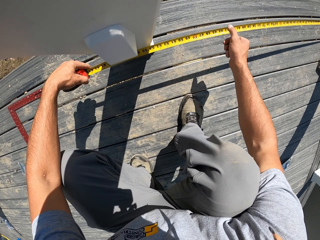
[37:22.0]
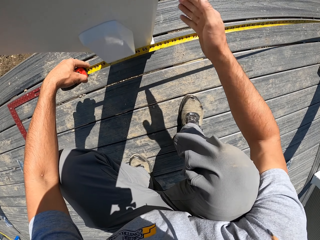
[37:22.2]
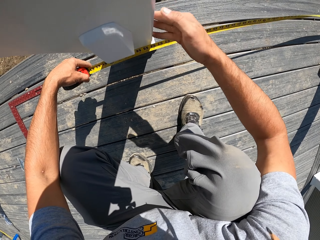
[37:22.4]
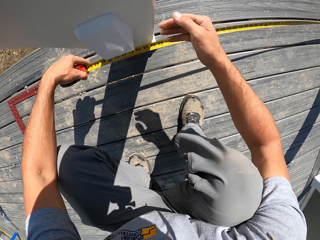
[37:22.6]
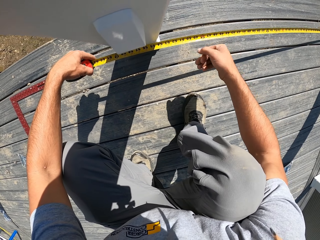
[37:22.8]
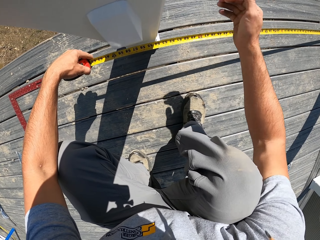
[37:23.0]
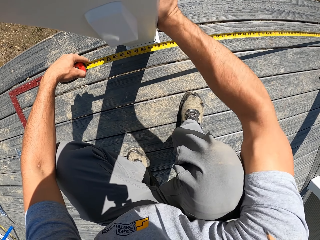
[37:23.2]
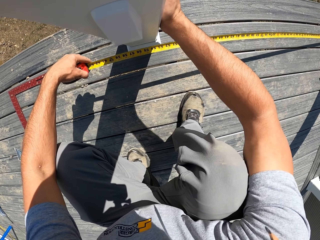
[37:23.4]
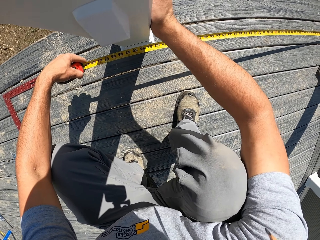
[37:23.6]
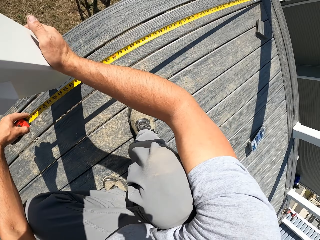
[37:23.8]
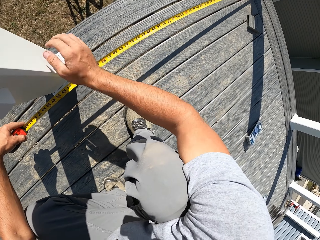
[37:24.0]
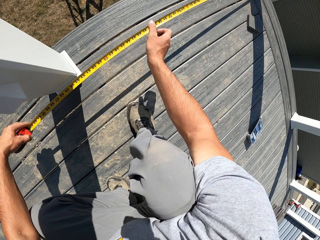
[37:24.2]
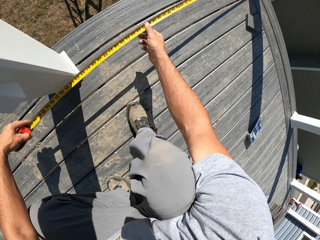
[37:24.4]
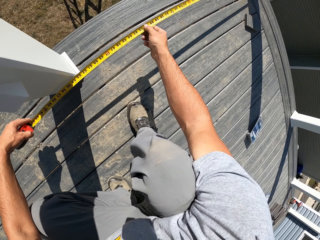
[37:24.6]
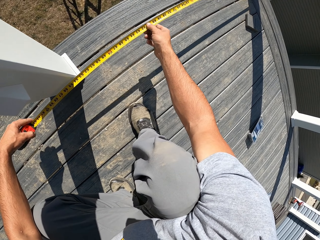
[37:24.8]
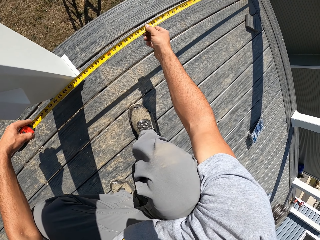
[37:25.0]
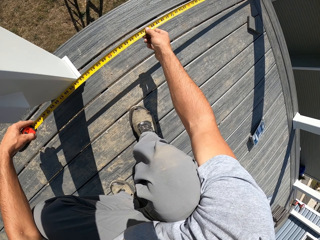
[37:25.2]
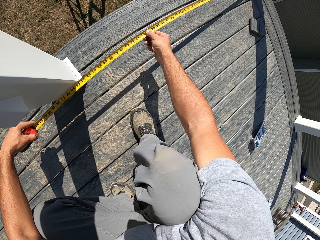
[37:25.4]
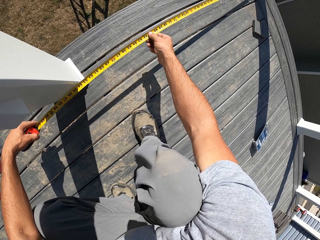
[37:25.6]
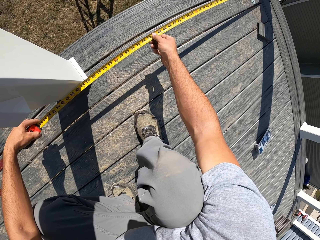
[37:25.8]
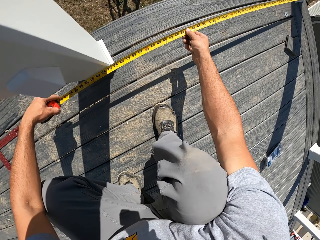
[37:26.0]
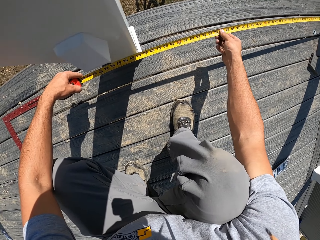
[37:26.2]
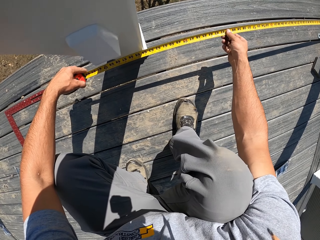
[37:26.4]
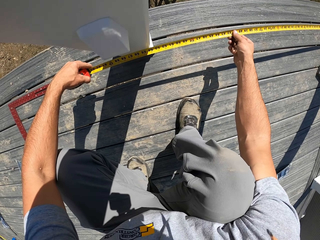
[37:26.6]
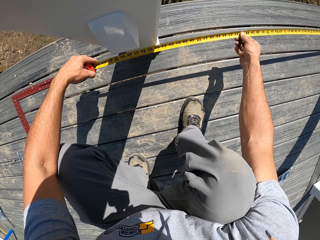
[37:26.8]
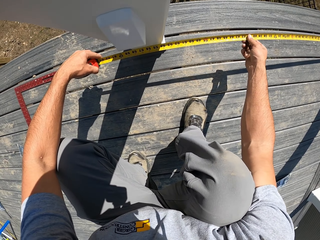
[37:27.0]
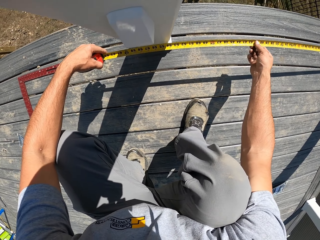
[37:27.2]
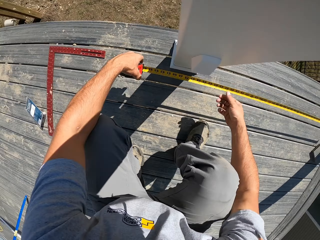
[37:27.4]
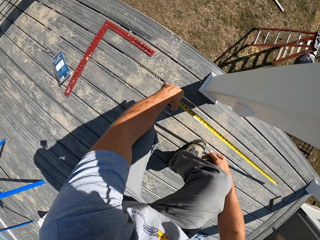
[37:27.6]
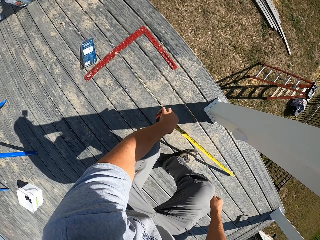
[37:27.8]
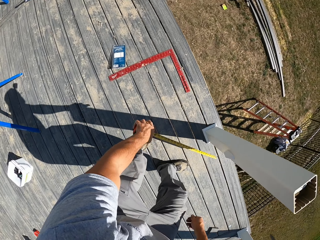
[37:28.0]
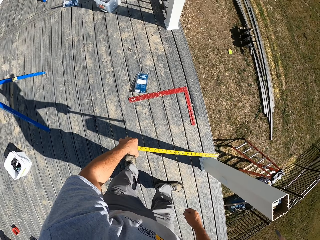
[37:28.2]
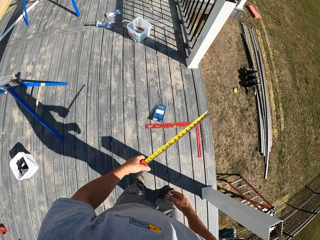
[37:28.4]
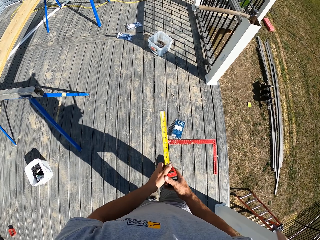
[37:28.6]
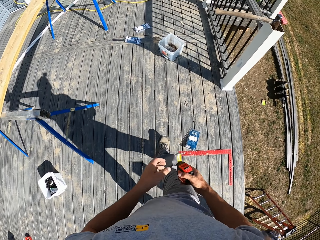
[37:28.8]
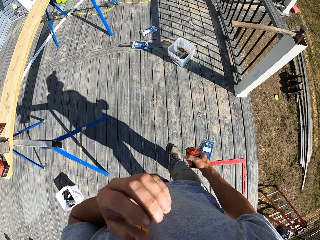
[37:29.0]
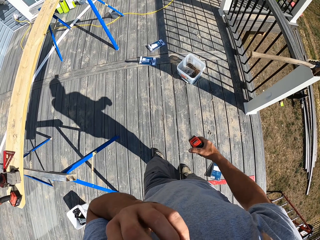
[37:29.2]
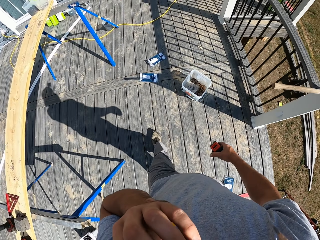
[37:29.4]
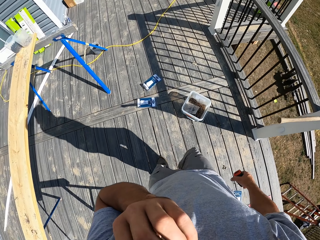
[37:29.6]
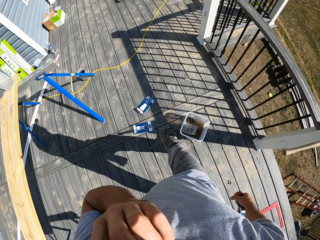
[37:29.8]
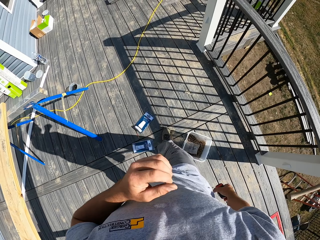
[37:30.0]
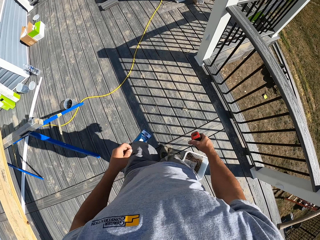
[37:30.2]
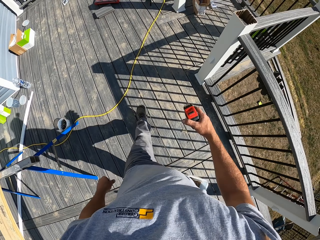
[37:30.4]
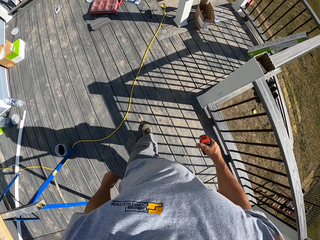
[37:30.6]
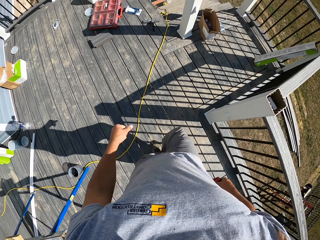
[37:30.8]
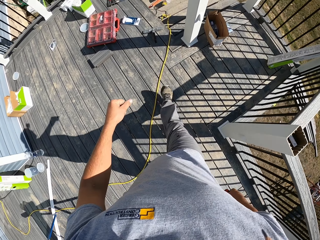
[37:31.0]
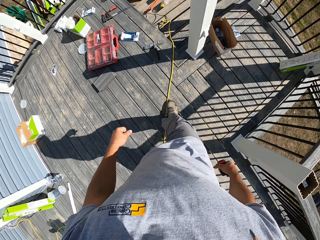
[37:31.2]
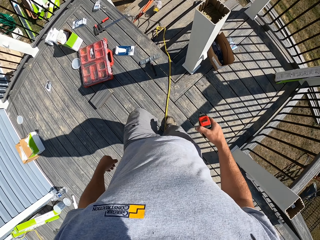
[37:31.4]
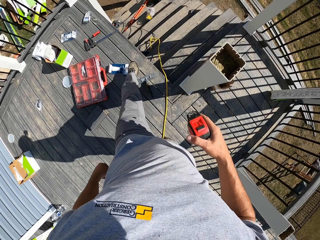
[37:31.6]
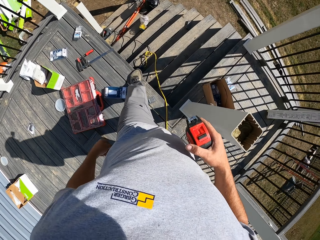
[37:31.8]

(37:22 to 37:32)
The camera wearer touches the white wood with the right hand. They hold on to the long piece of wood. They hit the wood frame. They hold the steel masking tape with both hands, and pass the steel masking tape to the right hand. They close the construction tape. They scratch their face. They walk.

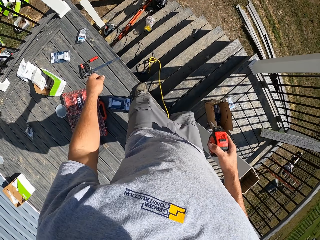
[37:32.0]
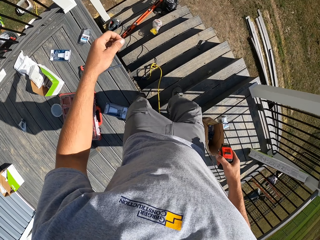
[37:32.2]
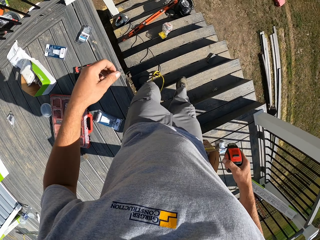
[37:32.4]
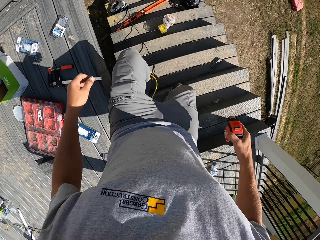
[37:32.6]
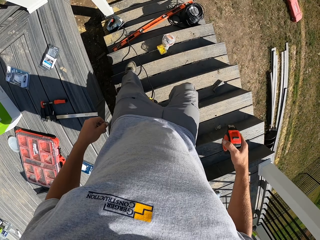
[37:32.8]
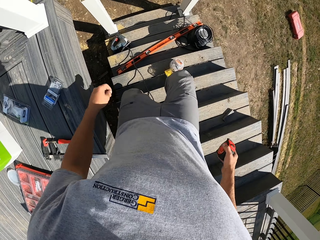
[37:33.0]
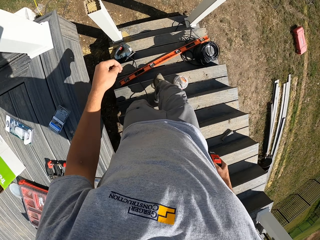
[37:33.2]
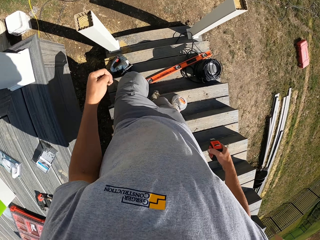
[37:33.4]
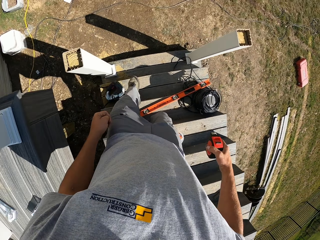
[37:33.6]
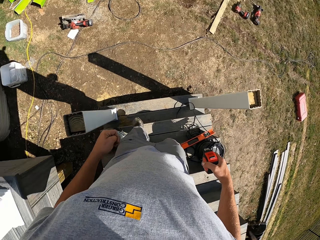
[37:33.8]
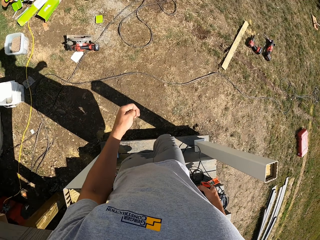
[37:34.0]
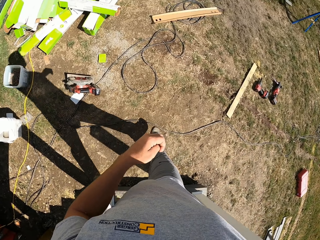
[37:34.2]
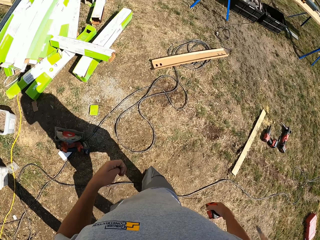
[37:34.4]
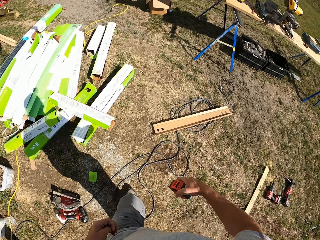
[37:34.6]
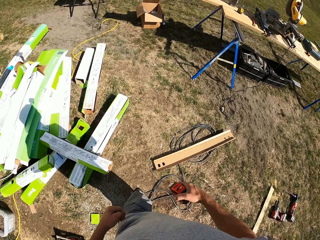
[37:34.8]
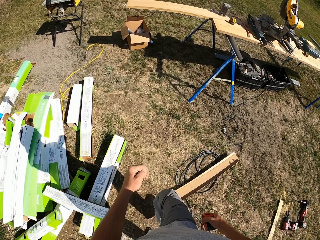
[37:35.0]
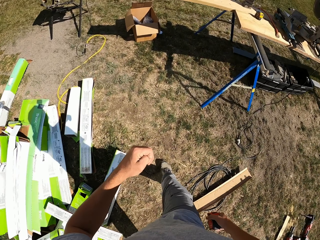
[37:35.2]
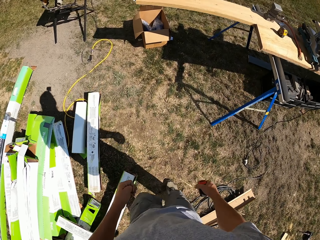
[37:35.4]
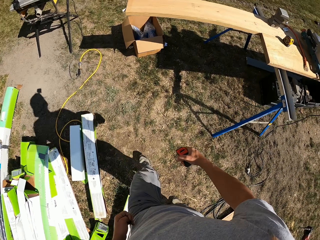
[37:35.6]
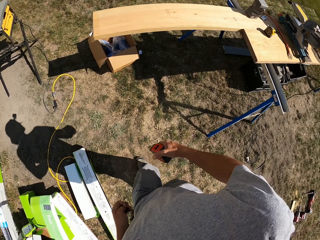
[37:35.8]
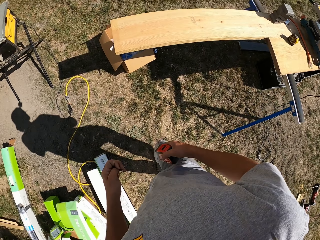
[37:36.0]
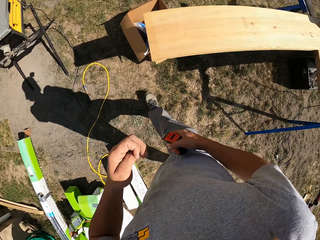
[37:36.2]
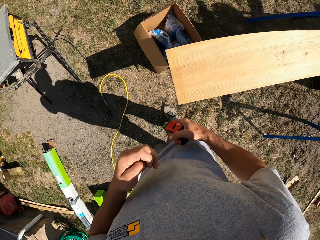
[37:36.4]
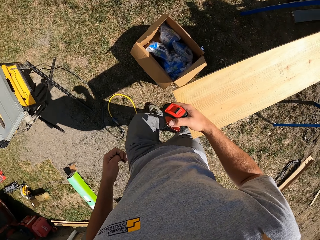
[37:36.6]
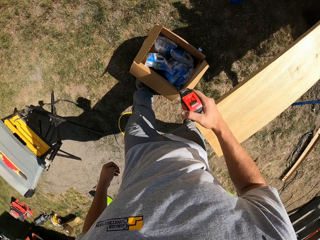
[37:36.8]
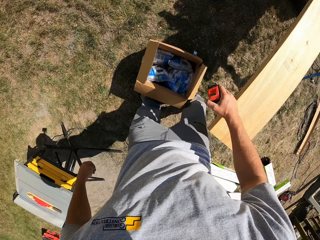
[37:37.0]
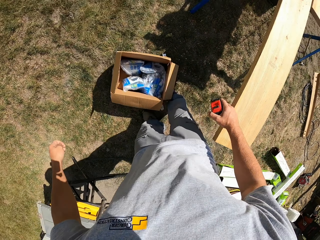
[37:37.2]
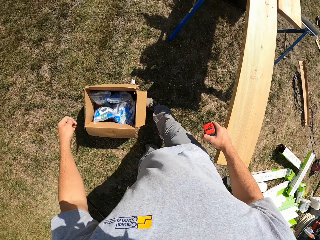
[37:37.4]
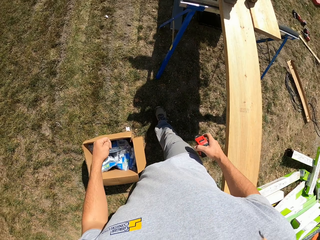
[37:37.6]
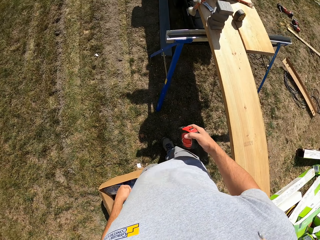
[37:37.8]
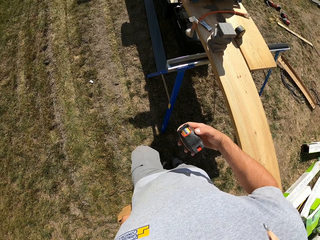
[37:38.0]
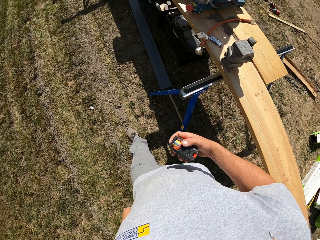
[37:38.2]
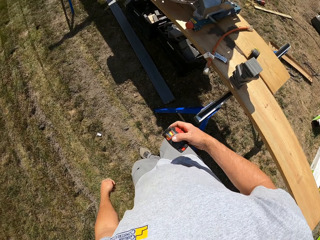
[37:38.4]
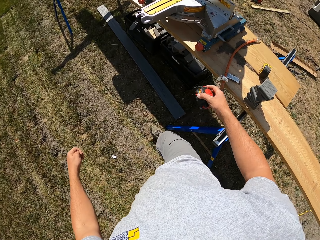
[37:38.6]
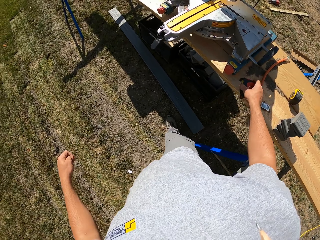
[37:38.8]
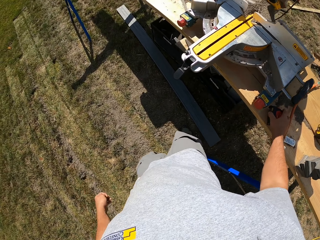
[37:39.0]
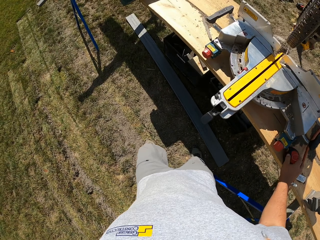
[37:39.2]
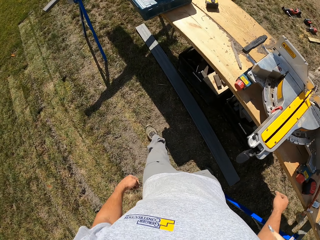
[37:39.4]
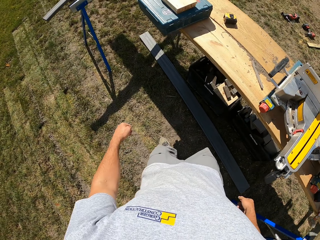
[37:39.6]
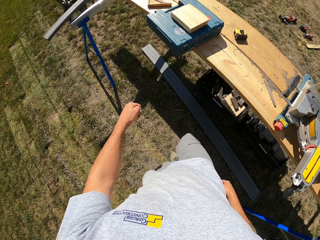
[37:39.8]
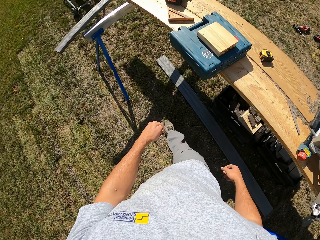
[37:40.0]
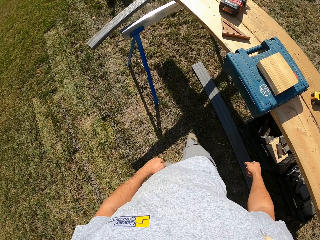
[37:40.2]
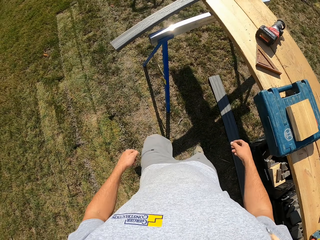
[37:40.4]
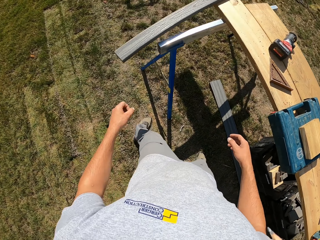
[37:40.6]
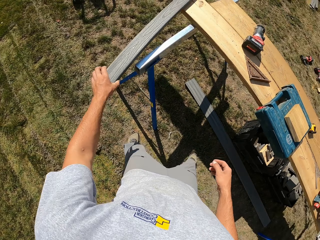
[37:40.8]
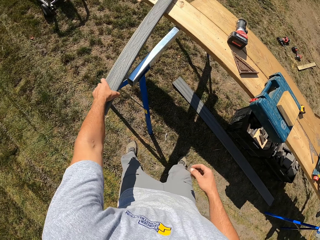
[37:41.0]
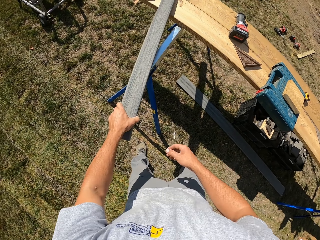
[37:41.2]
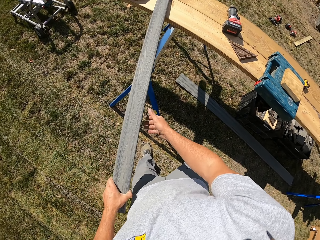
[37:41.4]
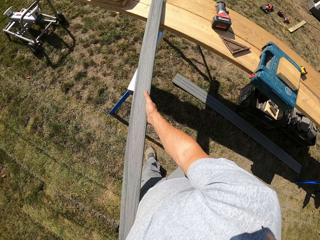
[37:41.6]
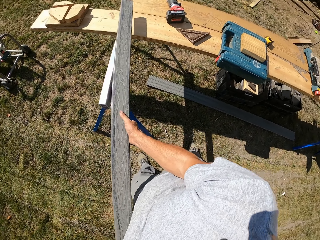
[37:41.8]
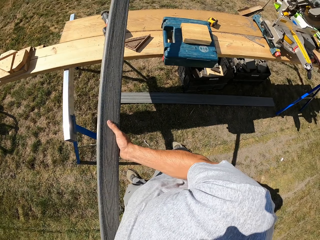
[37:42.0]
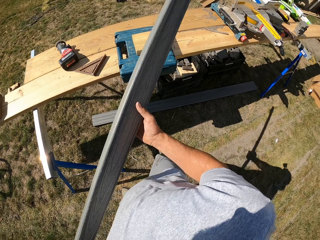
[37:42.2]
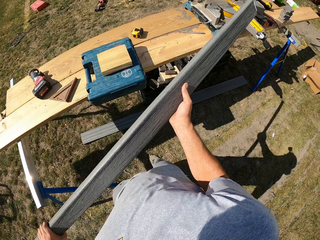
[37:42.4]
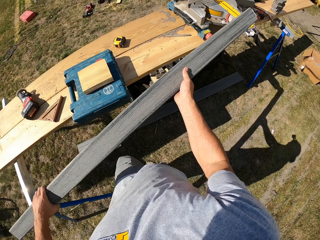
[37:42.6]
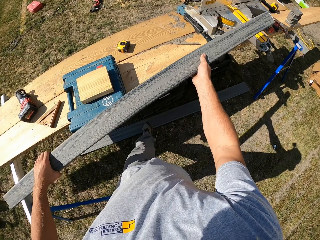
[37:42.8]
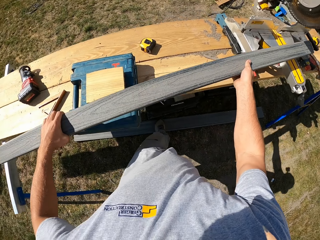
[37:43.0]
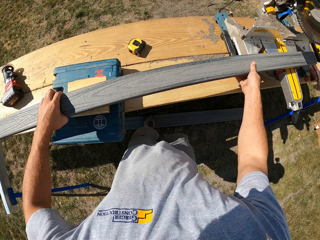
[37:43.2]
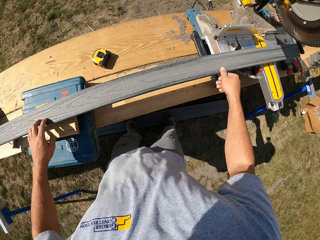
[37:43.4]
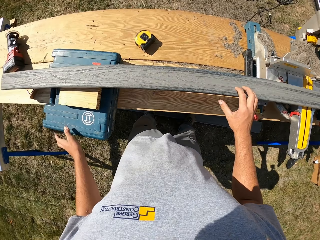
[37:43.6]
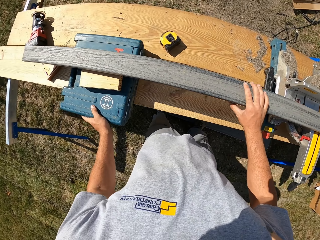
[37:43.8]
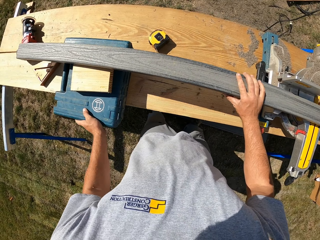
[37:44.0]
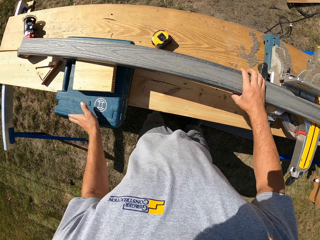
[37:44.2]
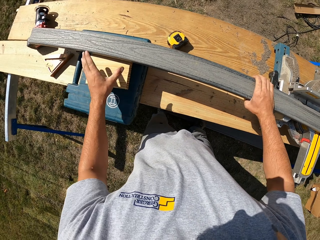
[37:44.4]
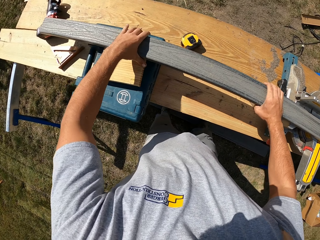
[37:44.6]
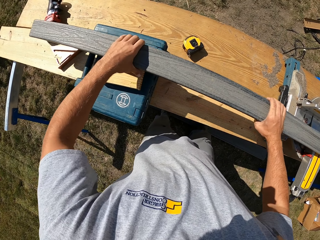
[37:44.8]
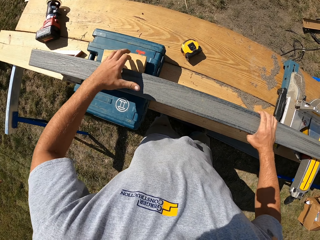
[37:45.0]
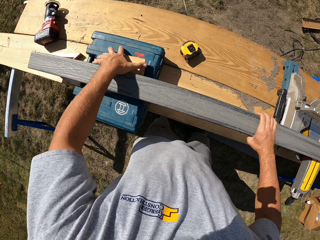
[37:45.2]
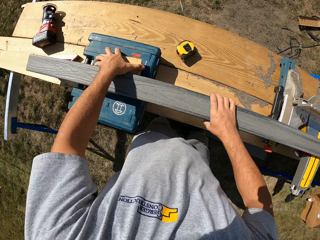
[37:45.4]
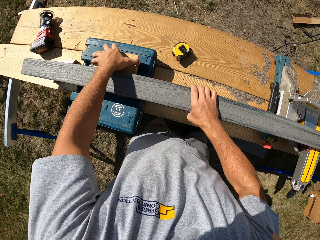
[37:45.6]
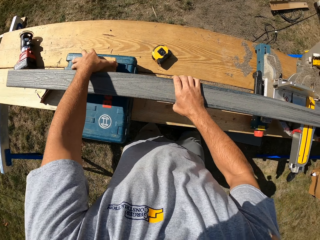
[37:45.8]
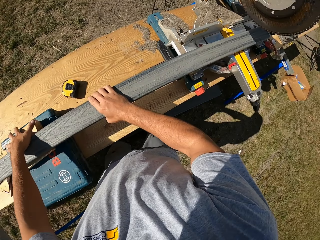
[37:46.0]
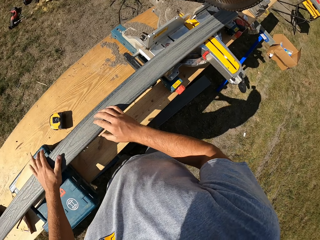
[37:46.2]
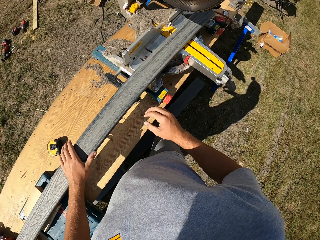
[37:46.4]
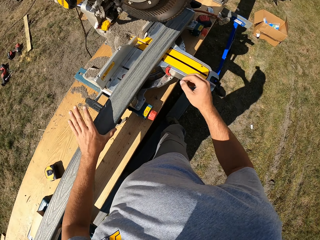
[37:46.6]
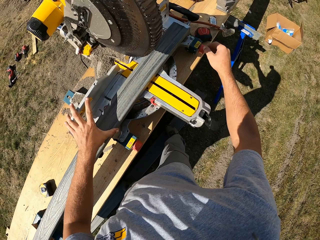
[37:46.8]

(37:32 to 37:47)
The camera wearer walks down the stairs. They walk to the wood plank. They push the box with the right foot. They walk. They drop the steel masking tape on the work bench. They pick up a piece of wood. They hold the wood with both hands. They drop the wood on the work bench. They move the wood with both hands. They adjust the small piece of wood with the left hand. They pick up a piece of wood.
